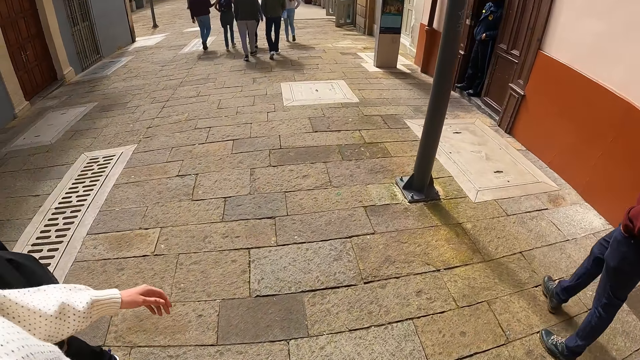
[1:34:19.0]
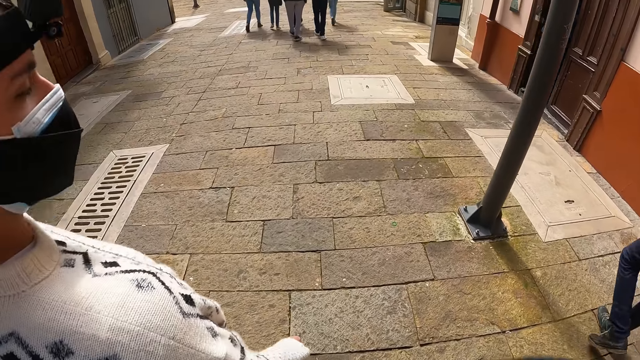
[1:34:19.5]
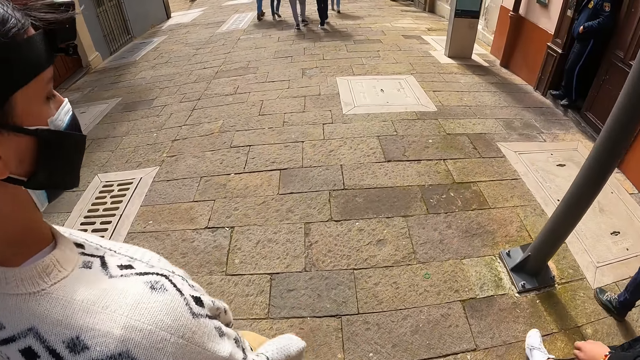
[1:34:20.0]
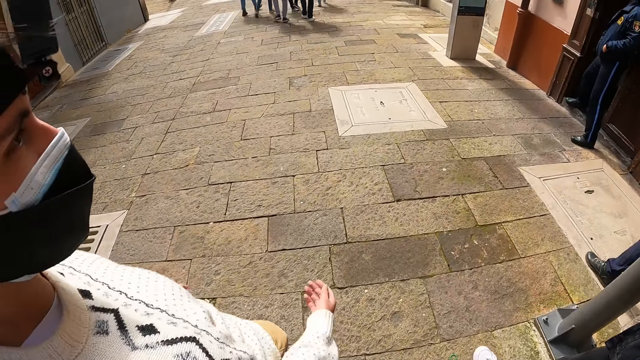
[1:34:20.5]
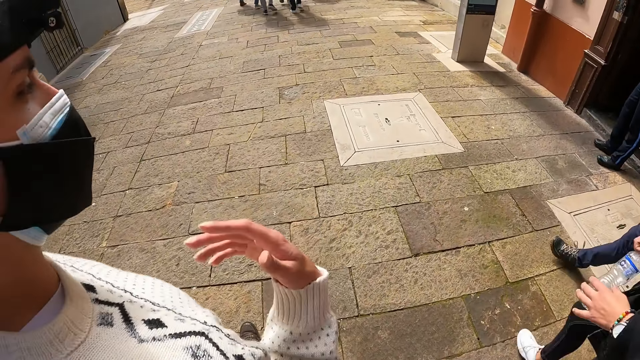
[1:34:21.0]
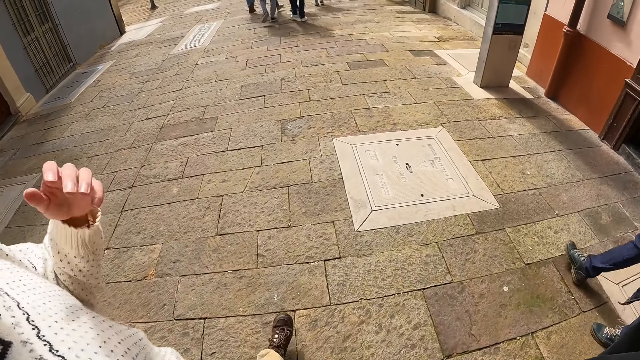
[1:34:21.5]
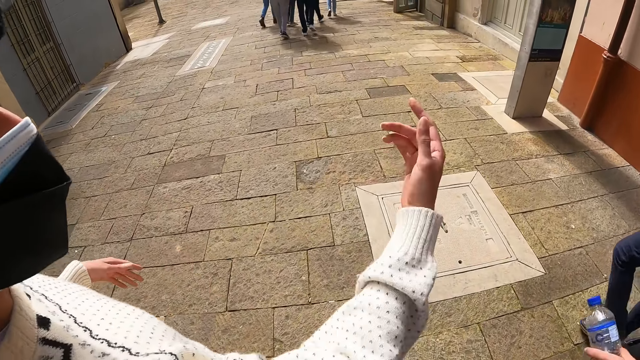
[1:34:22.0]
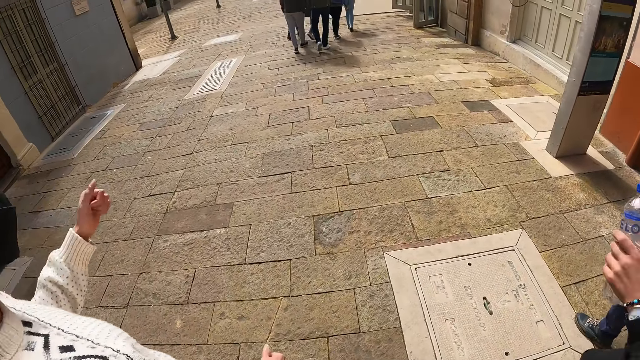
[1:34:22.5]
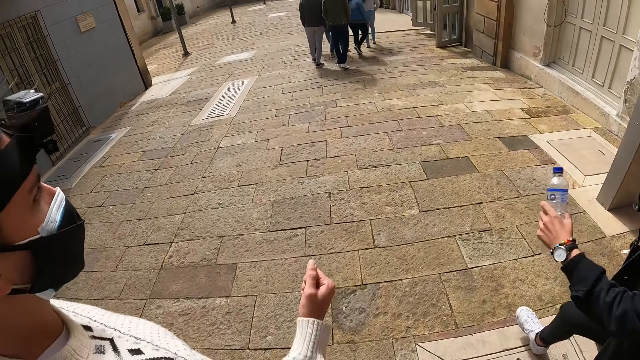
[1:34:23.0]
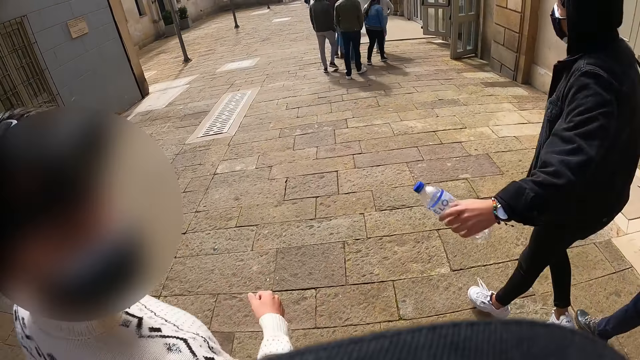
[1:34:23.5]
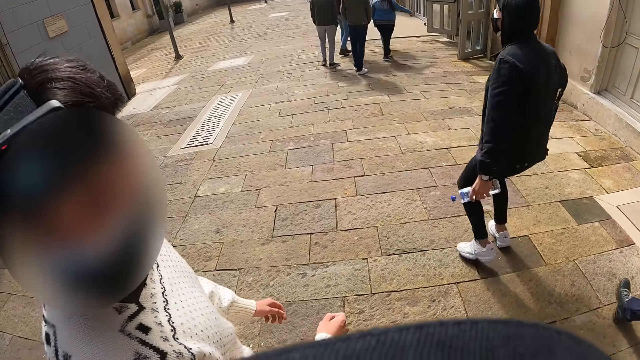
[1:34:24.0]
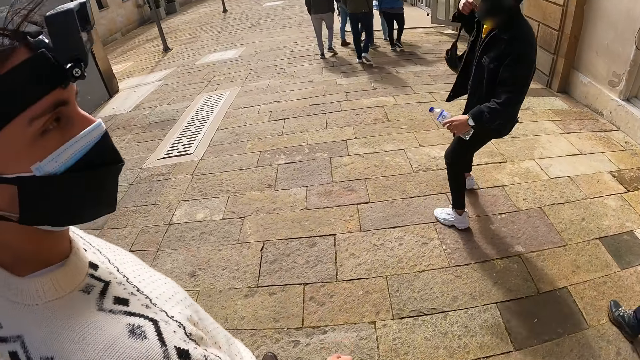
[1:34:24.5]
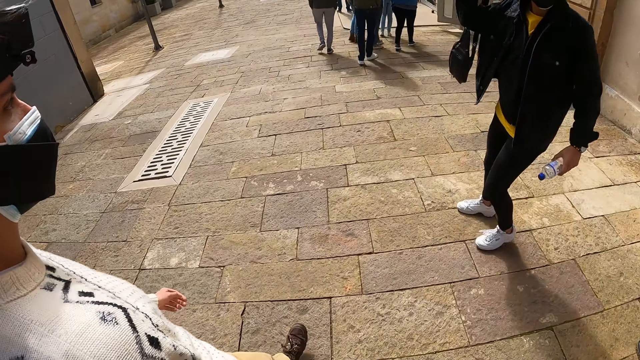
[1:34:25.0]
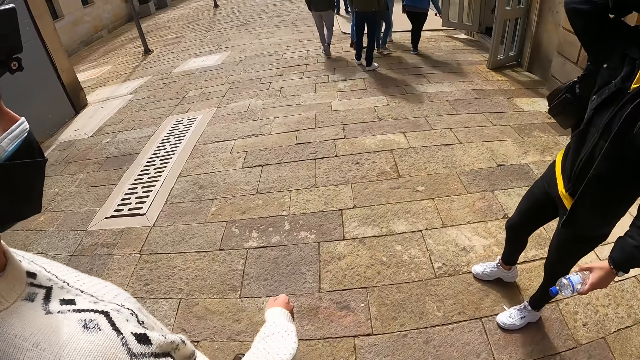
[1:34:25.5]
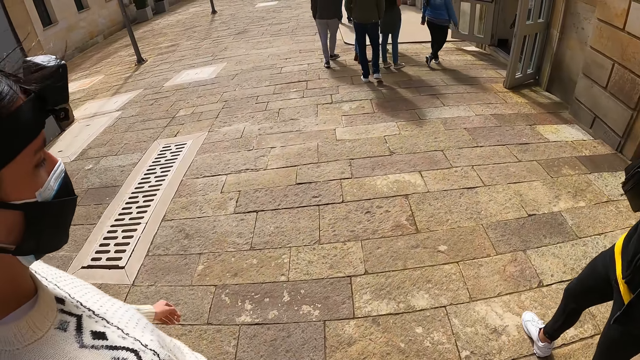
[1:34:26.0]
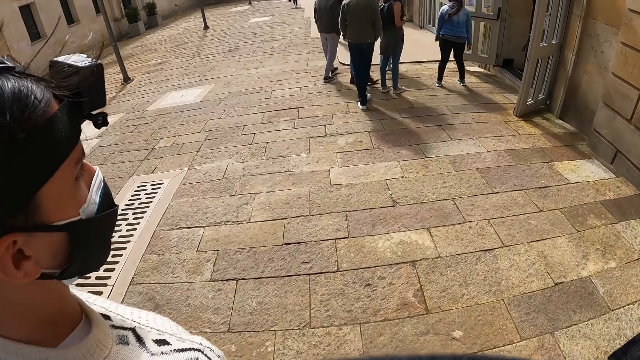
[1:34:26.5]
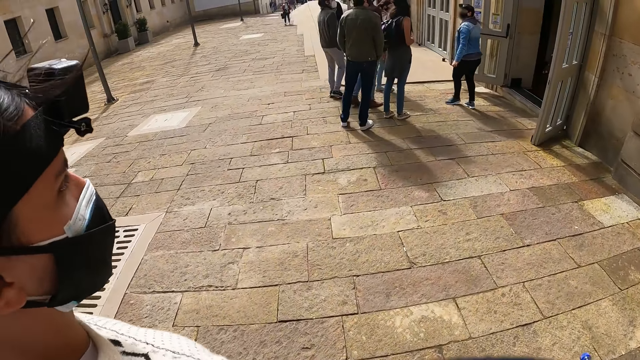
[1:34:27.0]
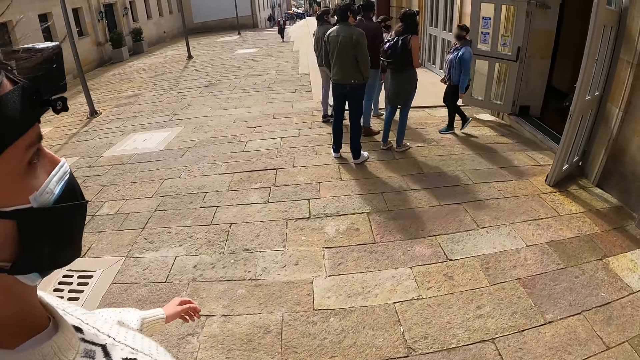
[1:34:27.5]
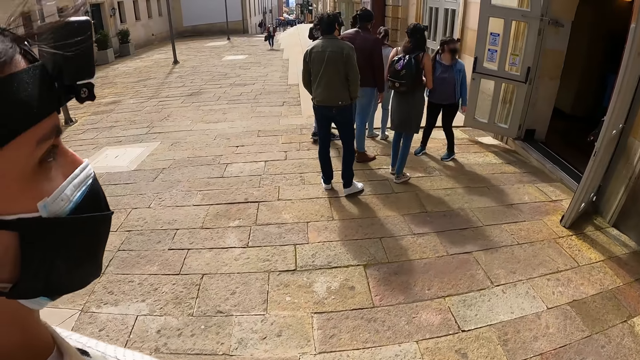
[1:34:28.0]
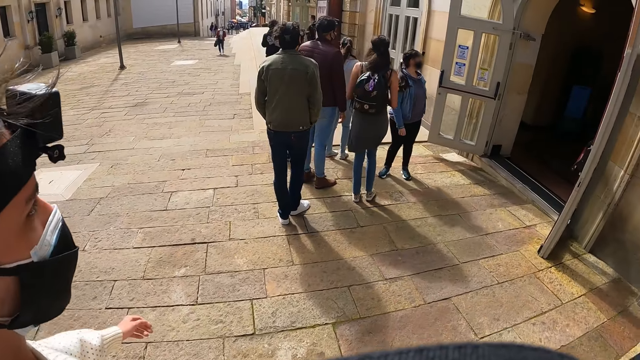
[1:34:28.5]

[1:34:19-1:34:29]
A person gestures at another person. The other person jumps on a street, looks back at the camera wearer, and puts his bag on his shoulder.

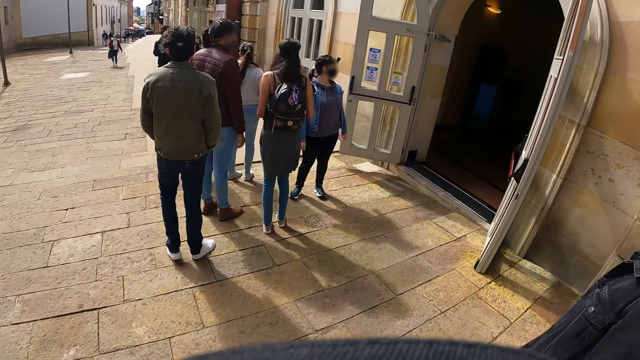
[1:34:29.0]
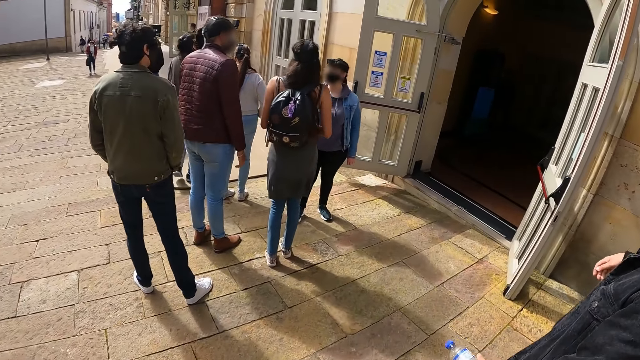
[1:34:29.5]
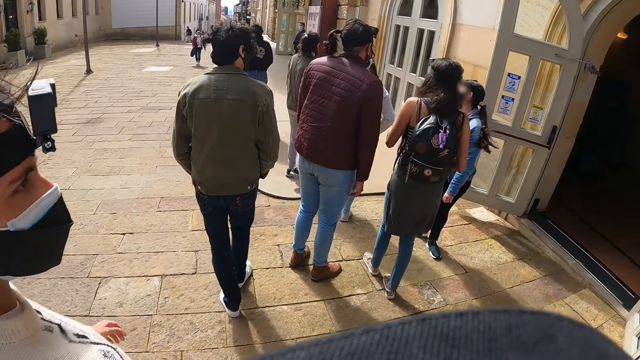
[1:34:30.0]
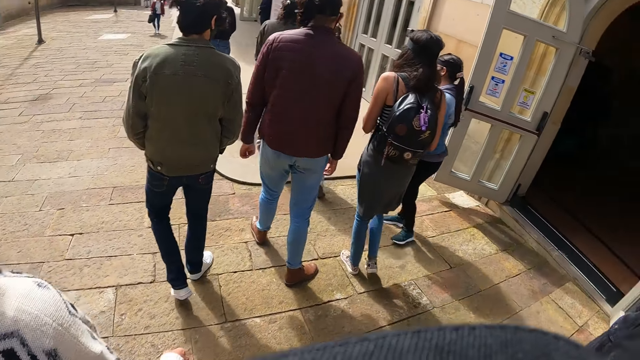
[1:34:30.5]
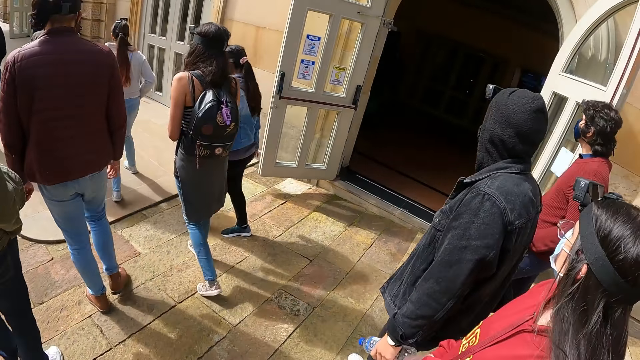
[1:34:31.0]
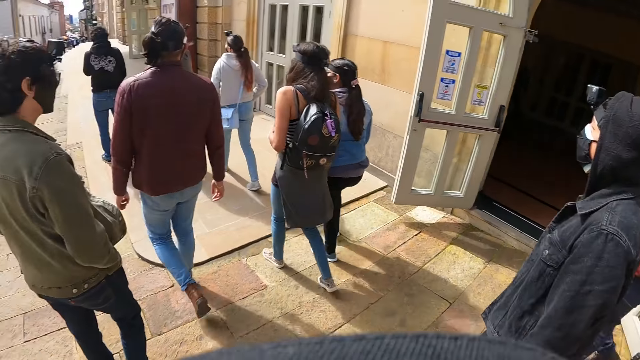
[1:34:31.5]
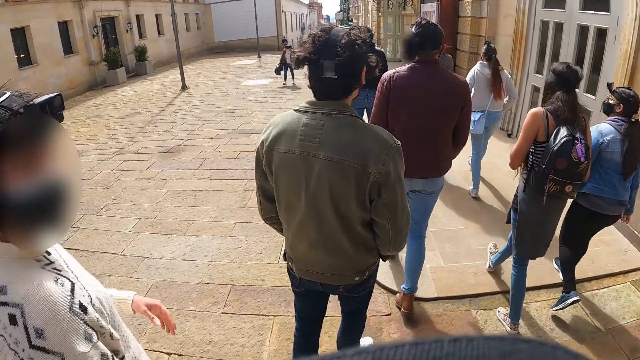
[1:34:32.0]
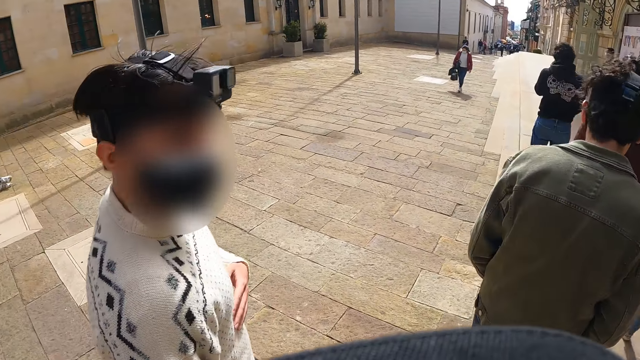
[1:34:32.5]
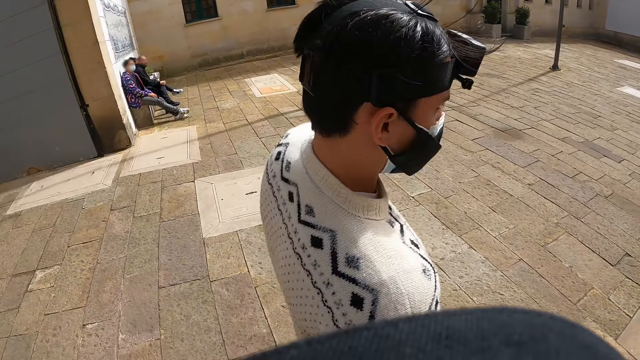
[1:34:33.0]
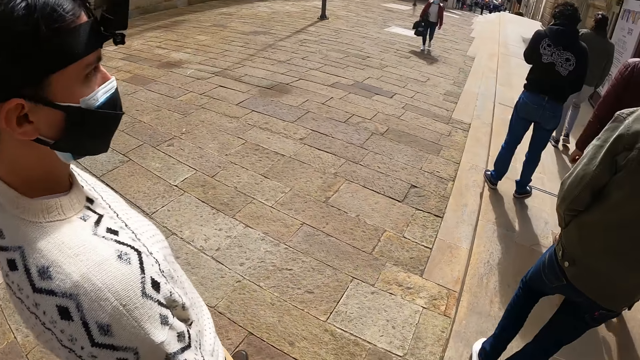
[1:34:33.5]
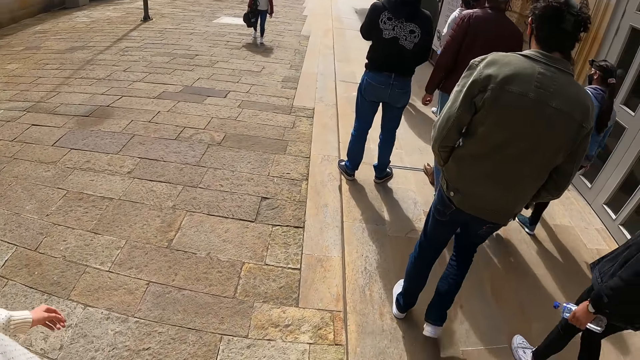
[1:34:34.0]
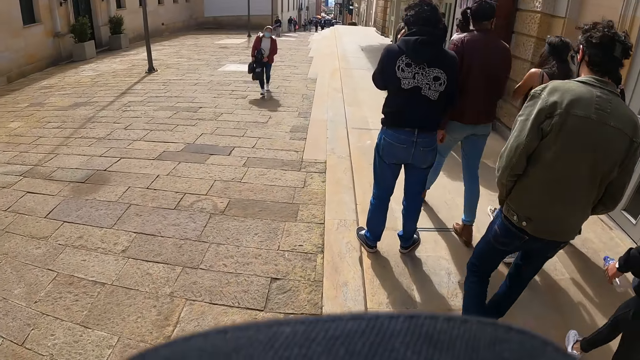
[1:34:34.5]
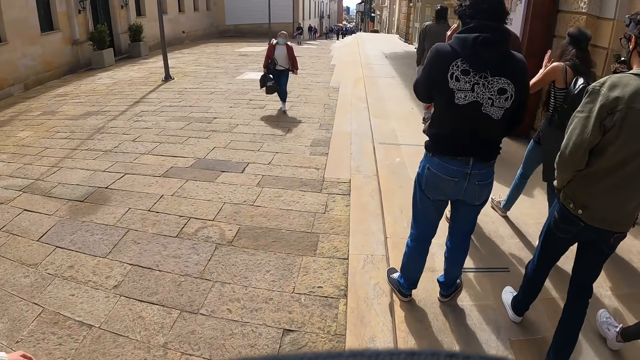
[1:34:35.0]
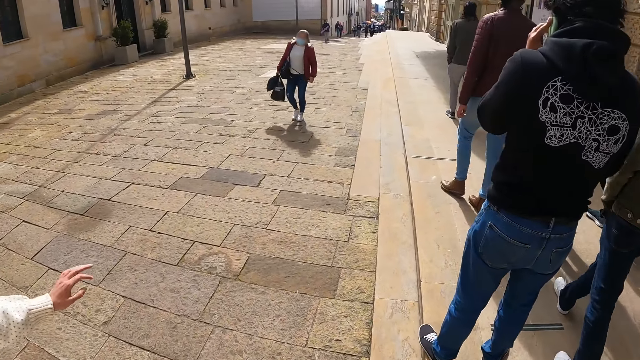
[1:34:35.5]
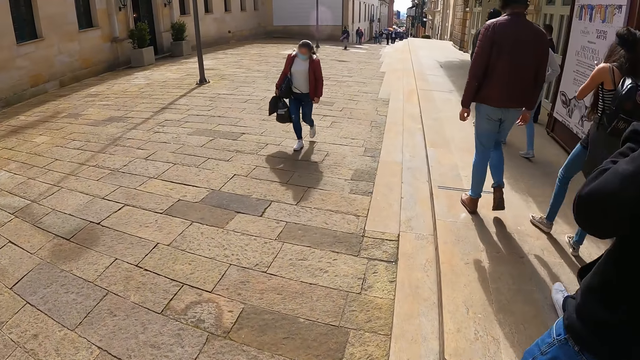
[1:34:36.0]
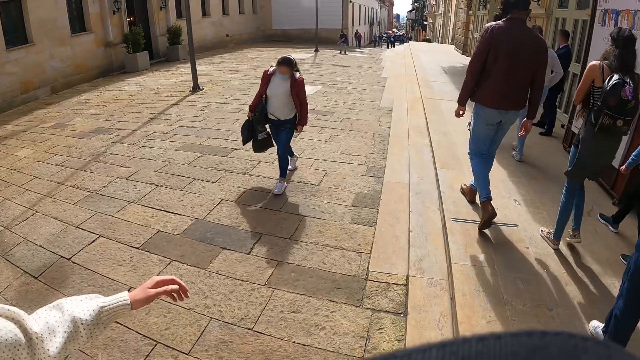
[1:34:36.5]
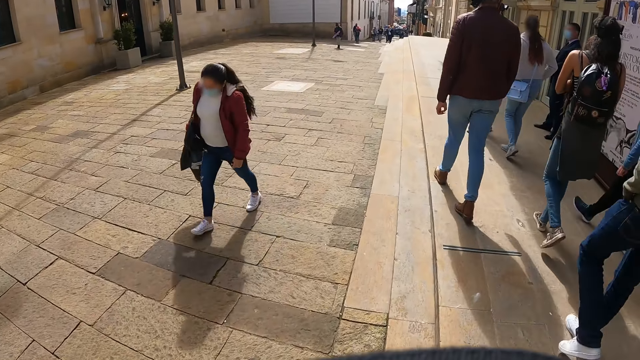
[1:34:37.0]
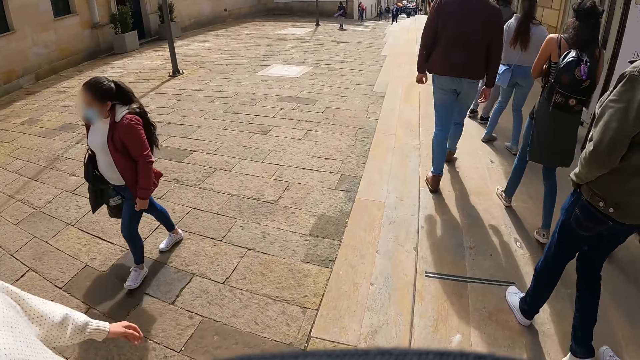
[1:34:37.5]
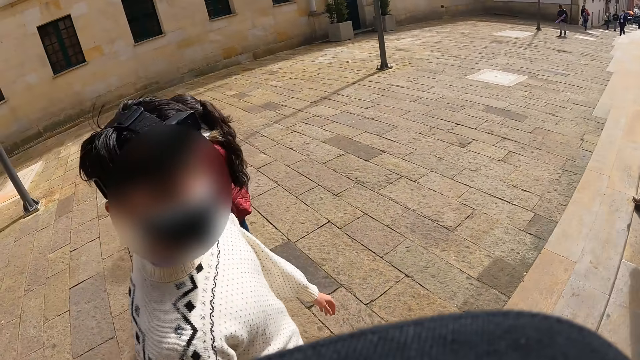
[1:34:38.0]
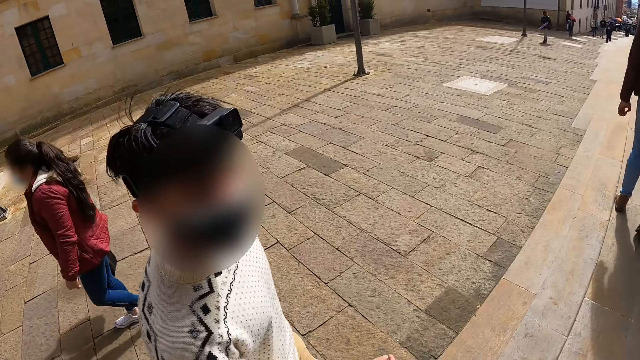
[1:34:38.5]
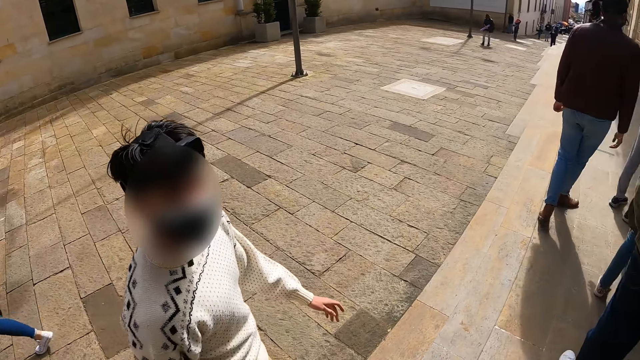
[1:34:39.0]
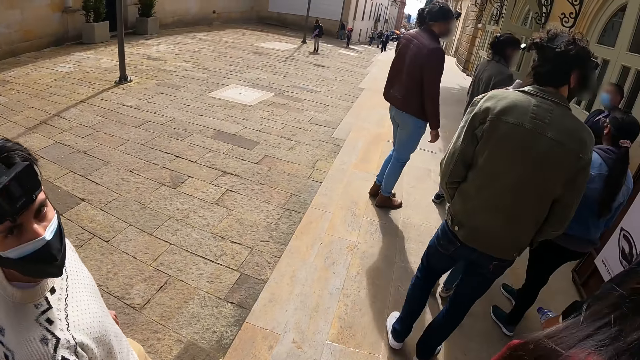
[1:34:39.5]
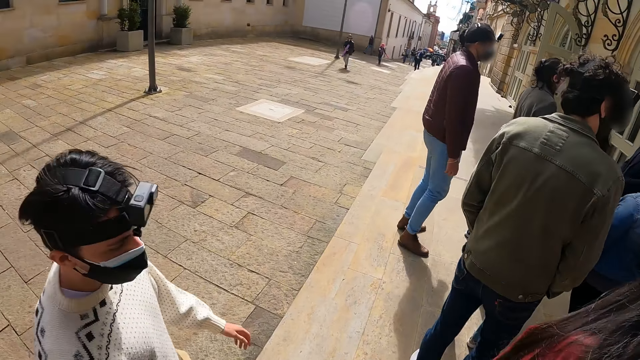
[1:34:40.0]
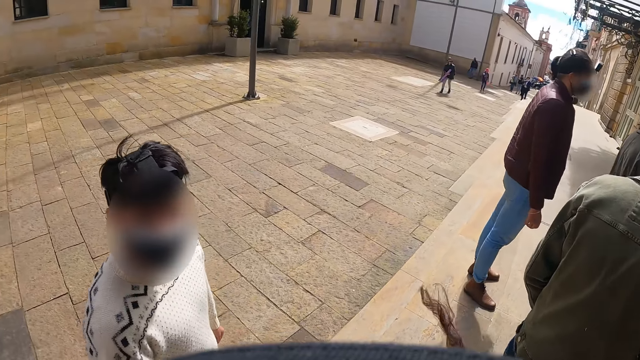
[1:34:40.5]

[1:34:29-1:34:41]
The camera wearer looks around. They look at a building. They look forward on a road. They look at a man.
